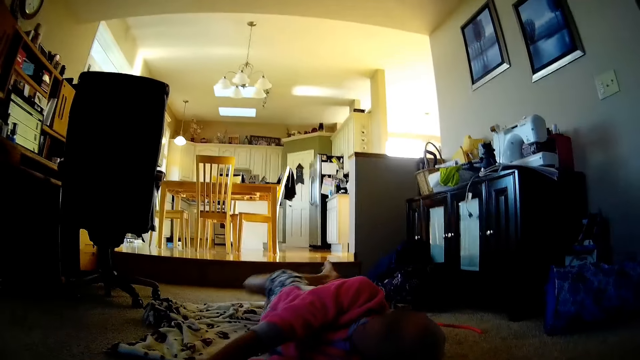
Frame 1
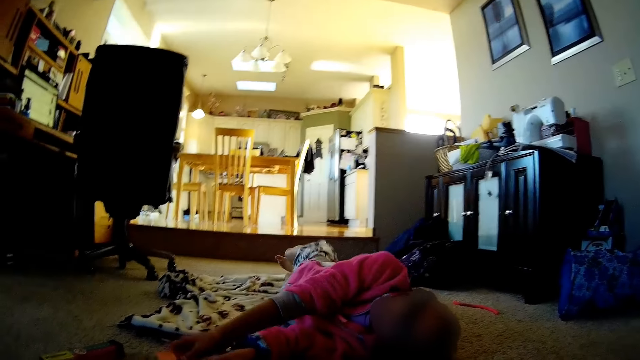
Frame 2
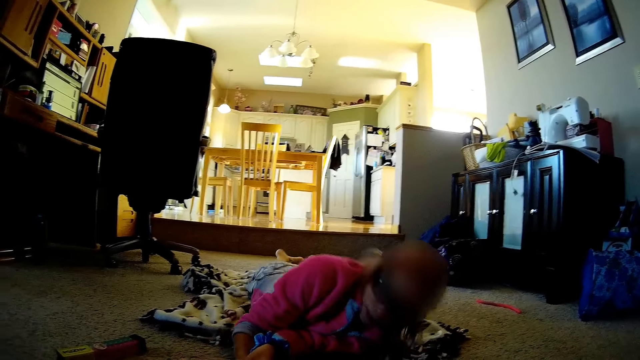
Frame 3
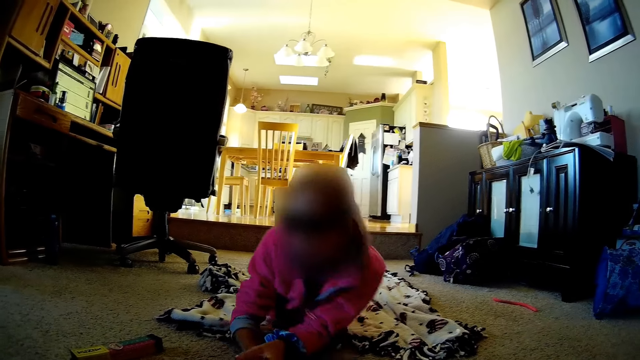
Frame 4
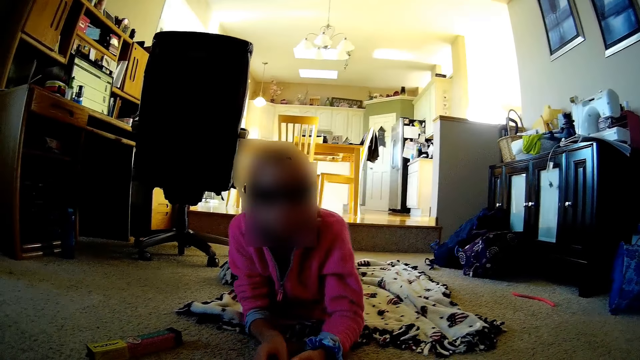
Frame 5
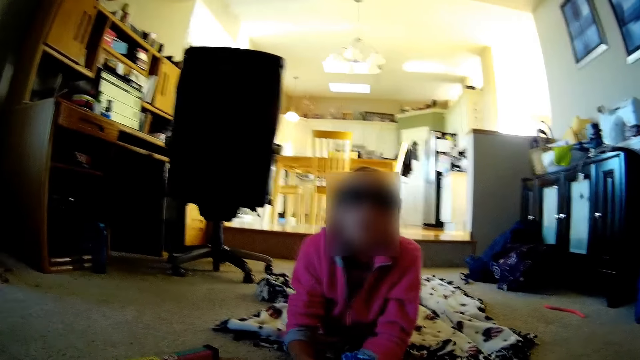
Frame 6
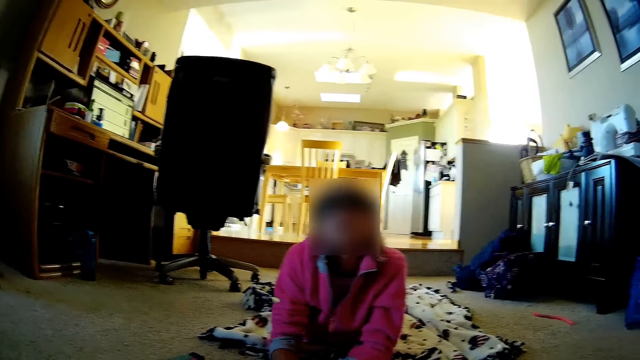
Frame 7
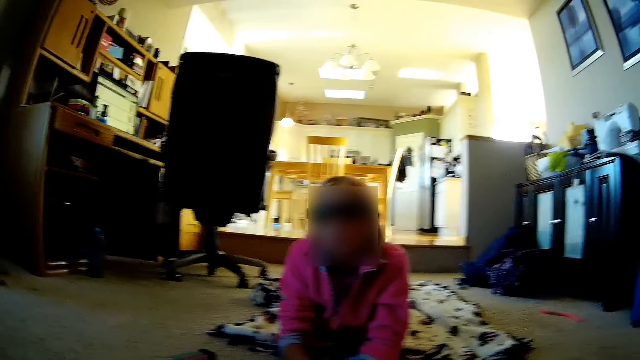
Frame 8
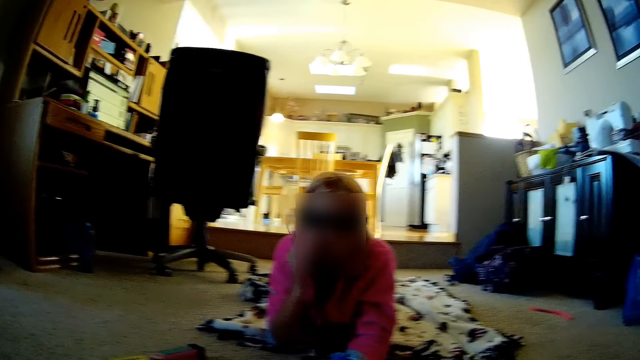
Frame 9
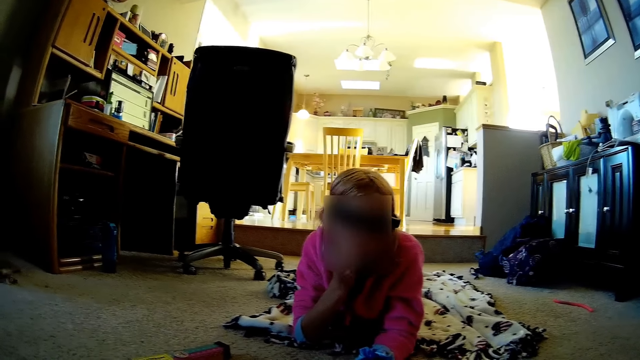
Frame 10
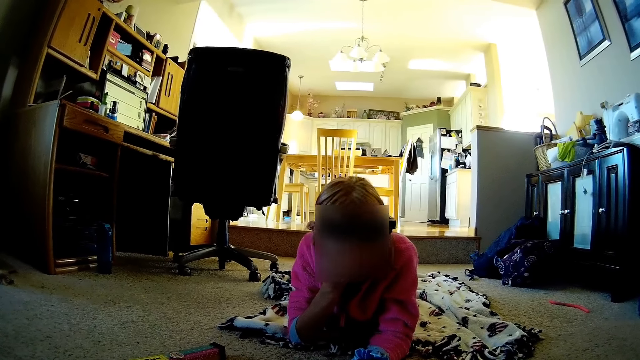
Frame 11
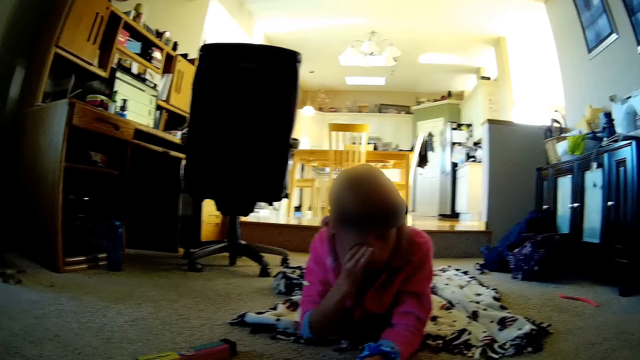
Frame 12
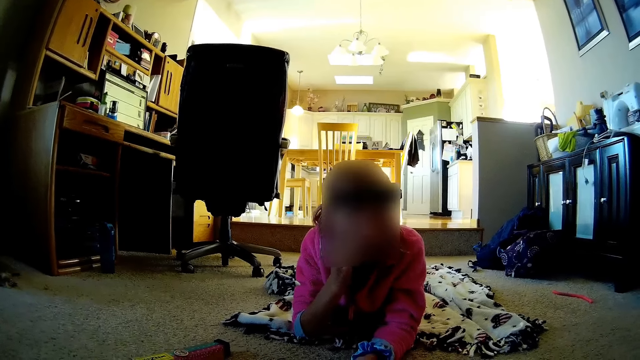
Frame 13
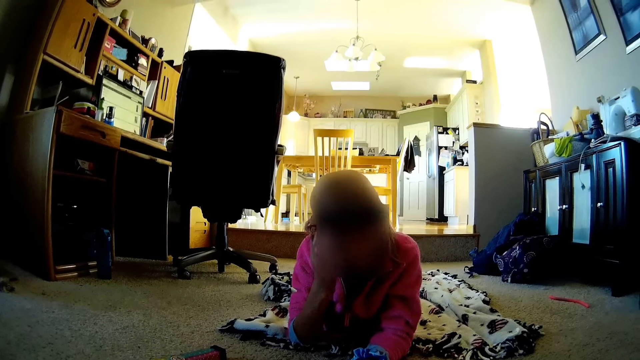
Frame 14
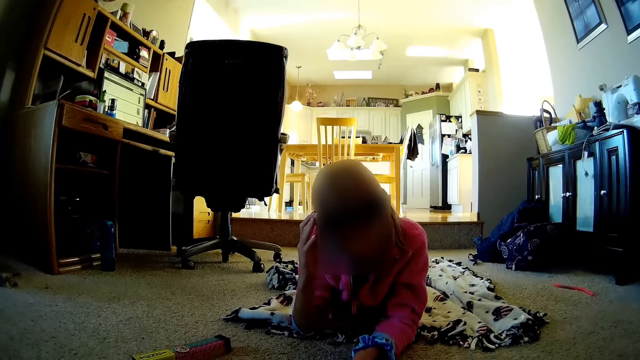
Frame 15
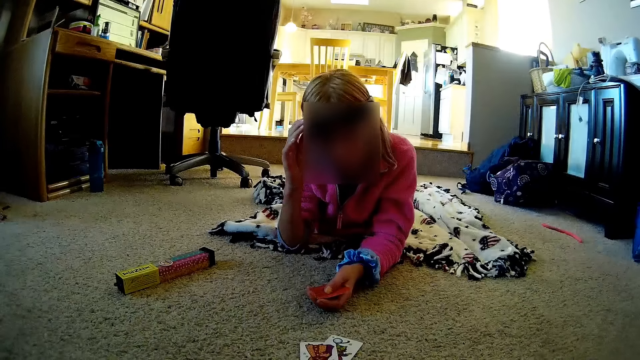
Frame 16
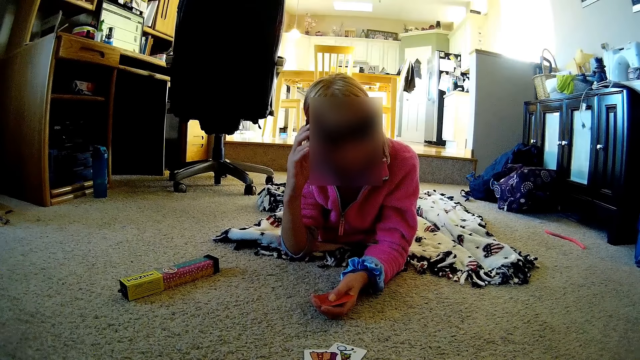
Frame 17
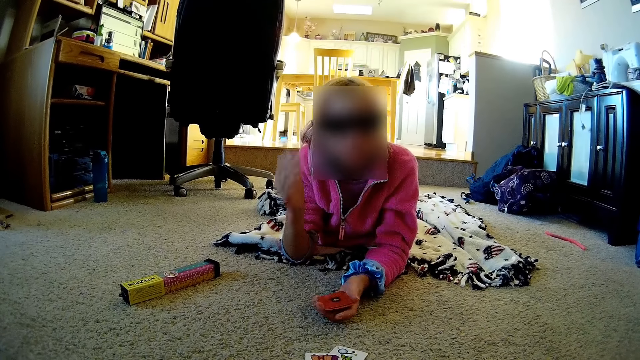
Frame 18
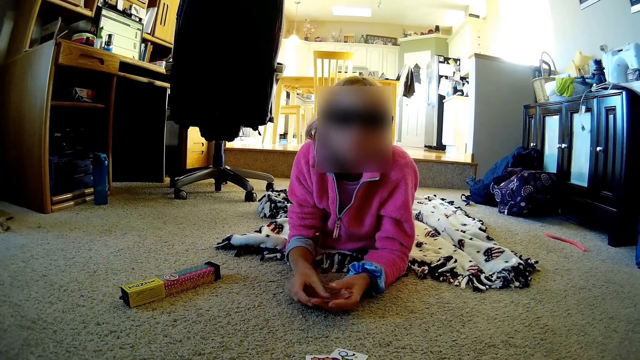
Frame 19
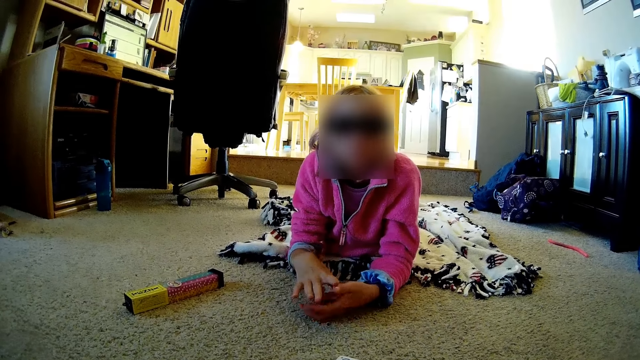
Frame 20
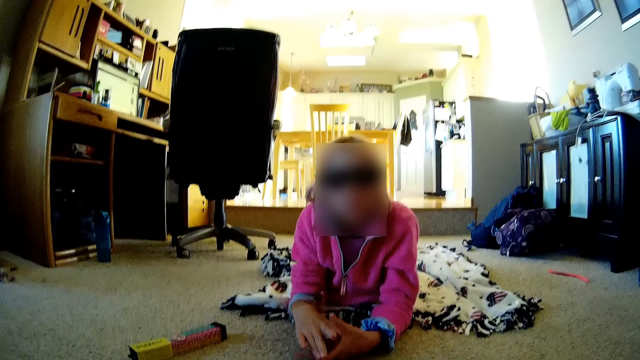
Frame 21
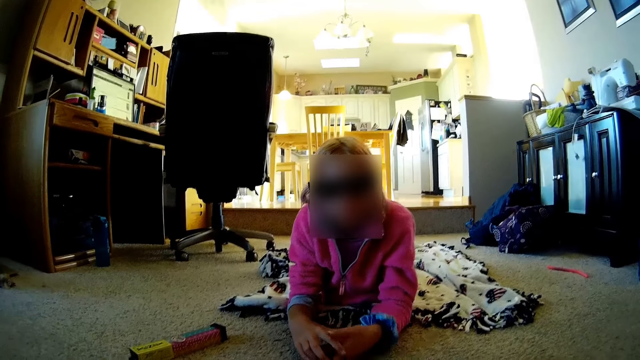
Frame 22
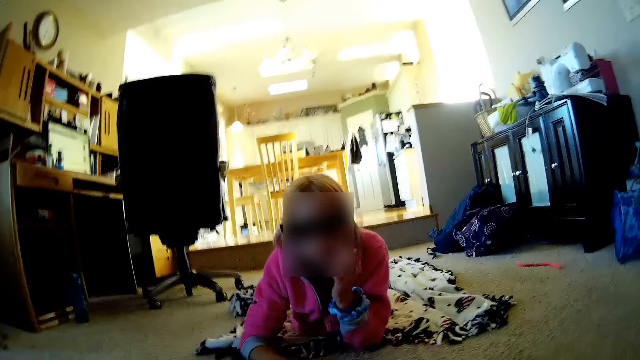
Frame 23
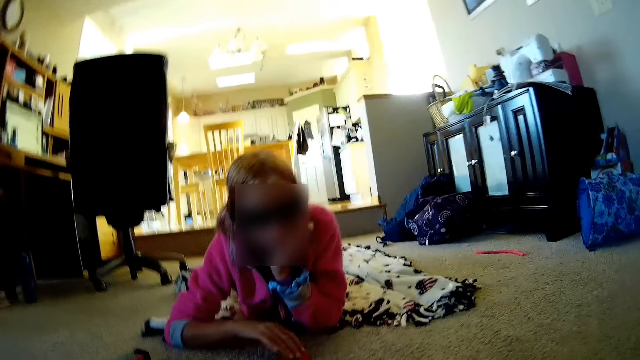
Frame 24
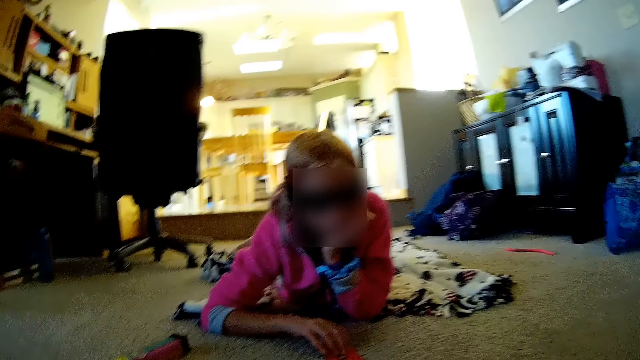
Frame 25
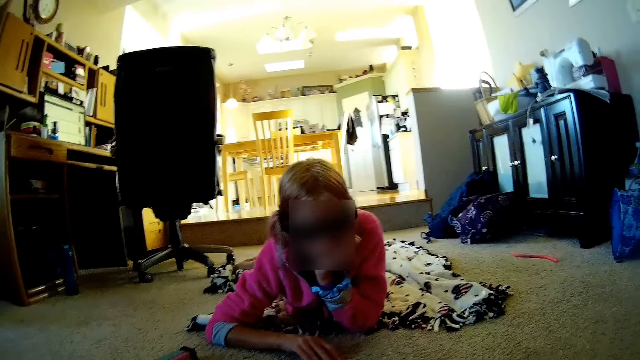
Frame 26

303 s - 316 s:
A lady rolls on the floor. The camera wearer dialogues with the lady. The lady rubs the face with the hand, adjusts the glasses, holds the cards with both hands and holds the chin.

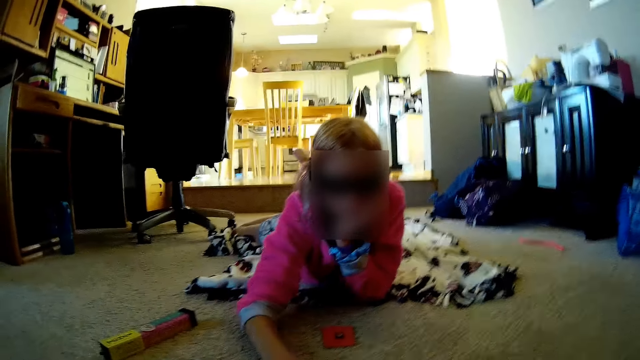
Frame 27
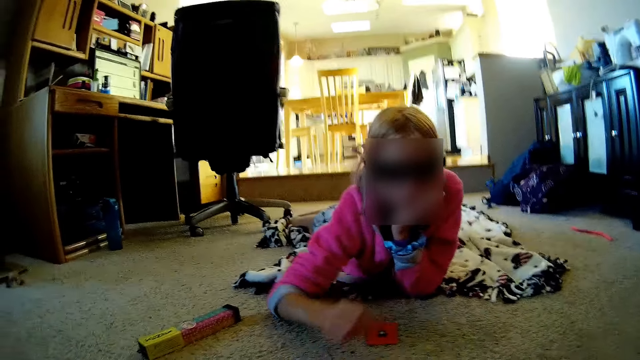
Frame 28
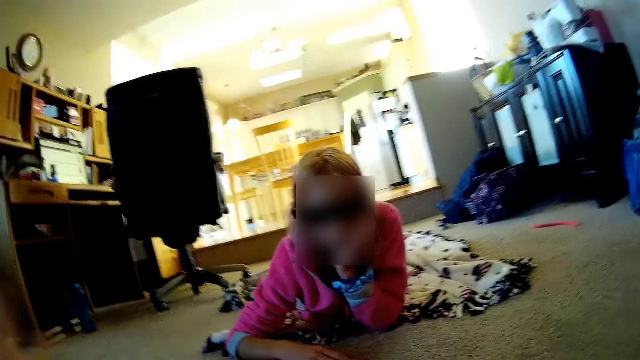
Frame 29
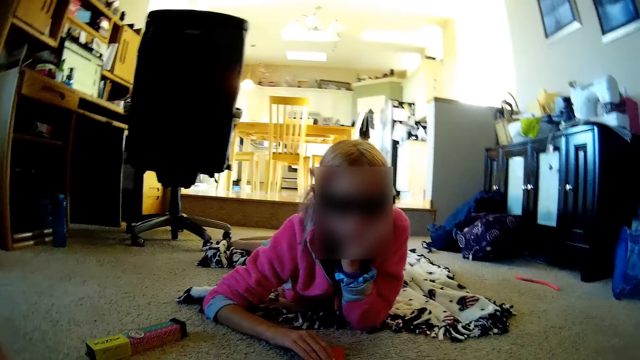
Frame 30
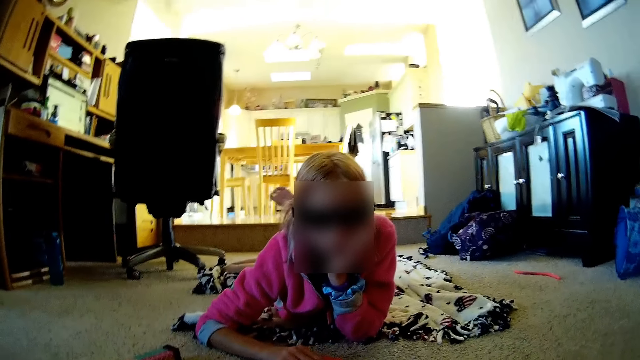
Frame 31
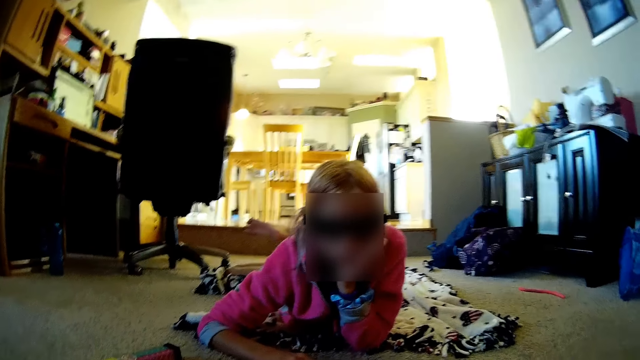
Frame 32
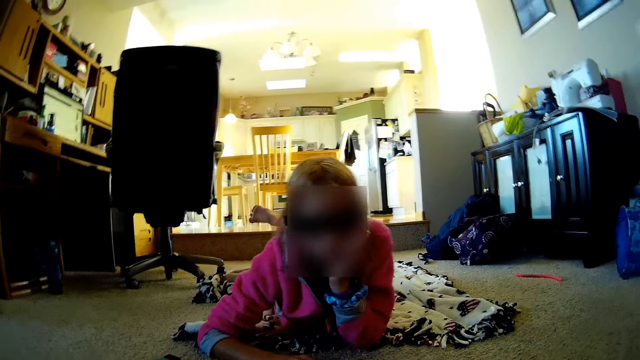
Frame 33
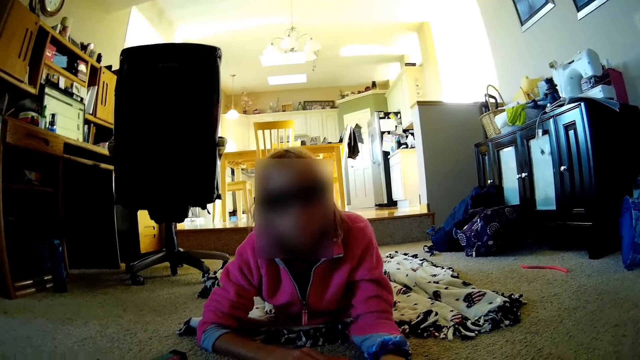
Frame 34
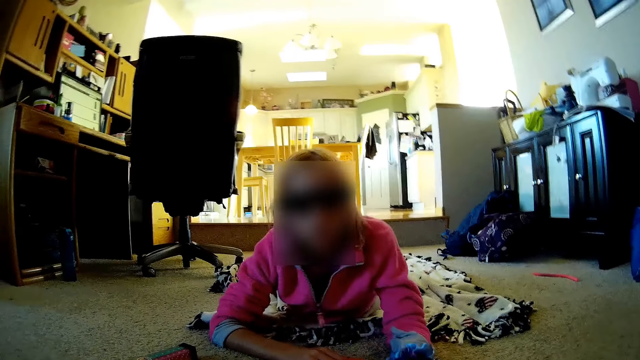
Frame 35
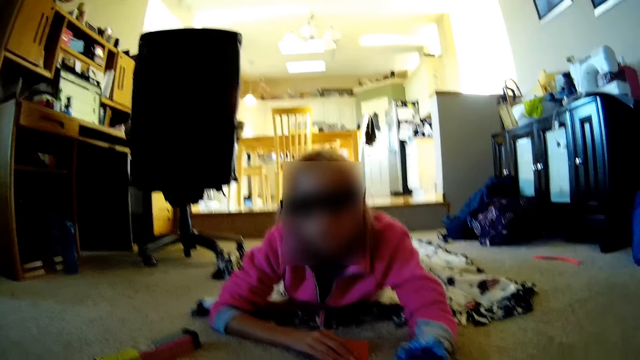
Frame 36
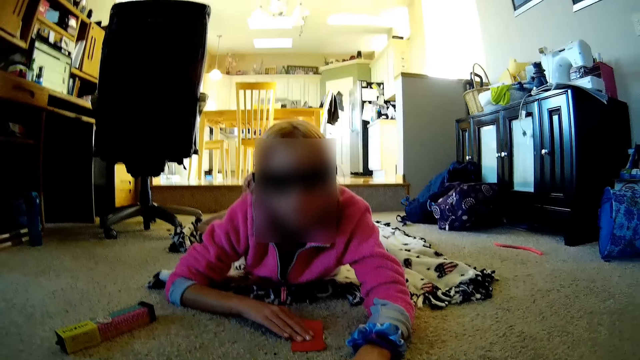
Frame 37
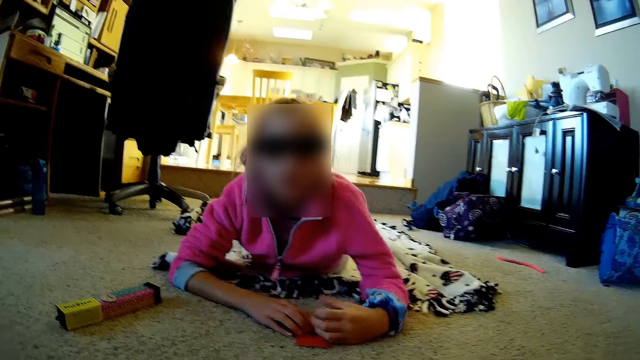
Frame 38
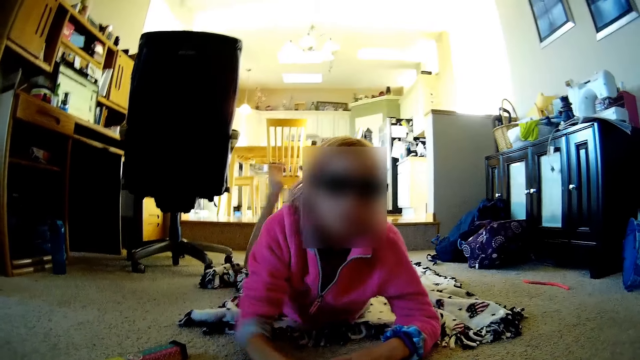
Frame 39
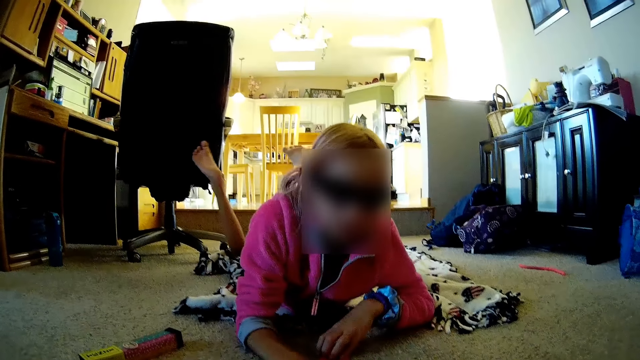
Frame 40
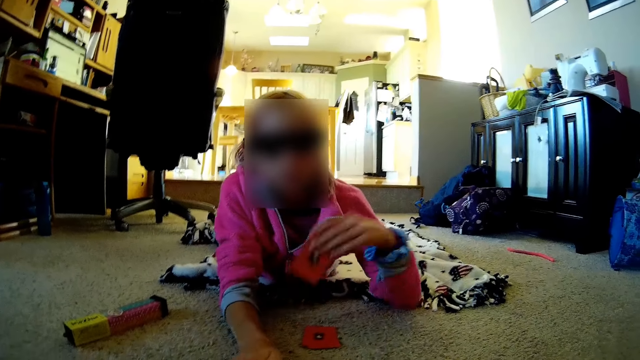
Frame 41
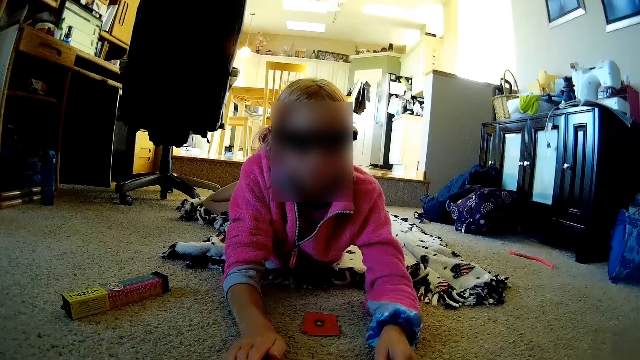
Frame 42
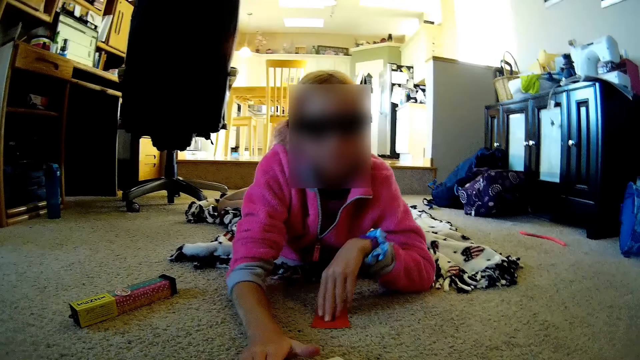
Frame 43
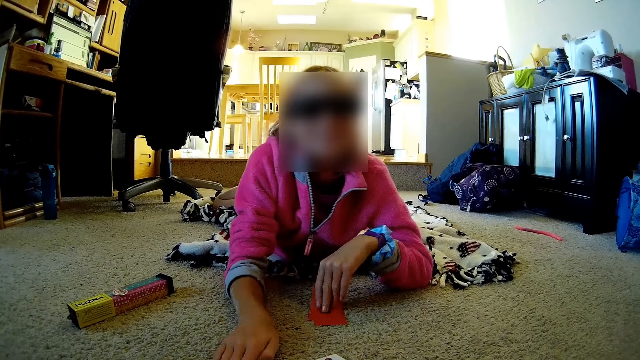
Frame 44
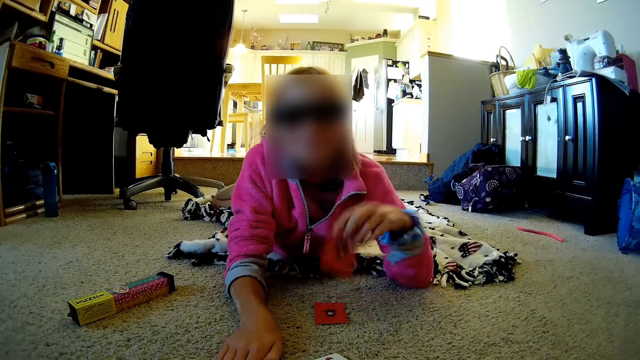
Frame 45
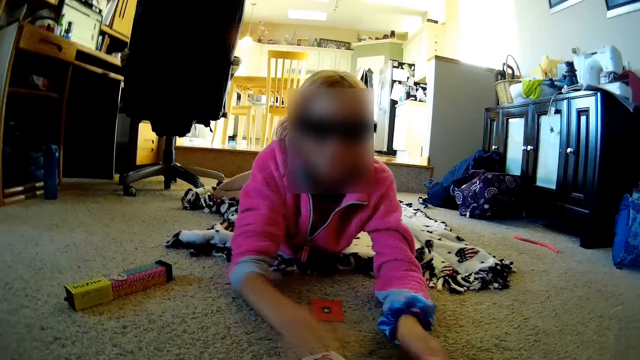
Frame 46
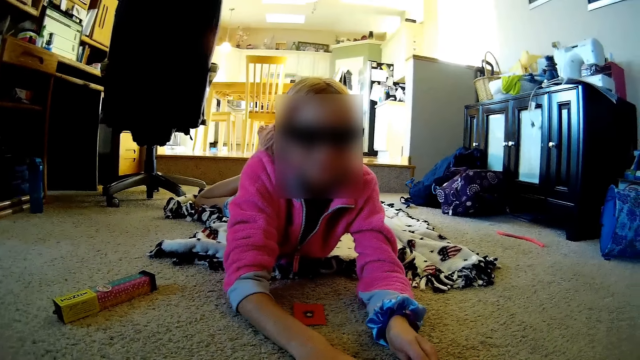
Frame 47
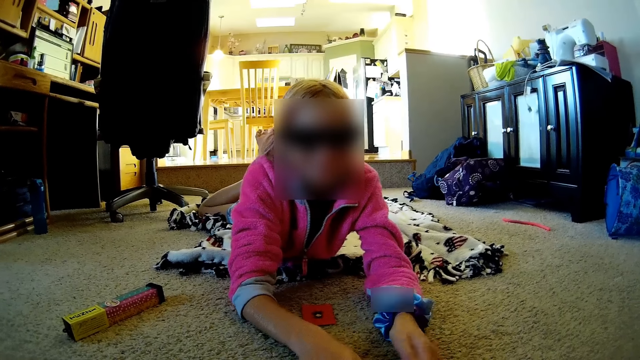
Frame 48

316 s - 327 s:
The lady plays a card game with the camera wearer. The camera wearer lifts a hand. The lady drops the hand from the chin. She plays the card game with the camera wearer. She picks a card, plays the card and taps the cards with the right hand.
